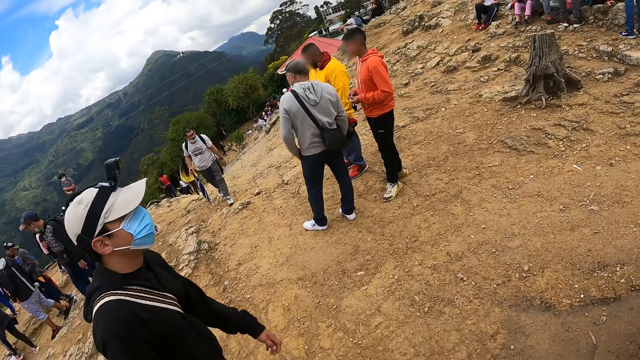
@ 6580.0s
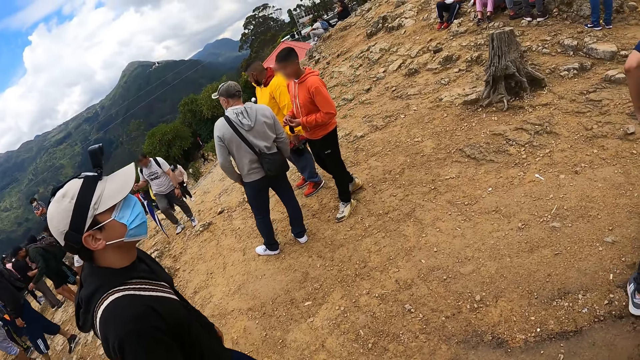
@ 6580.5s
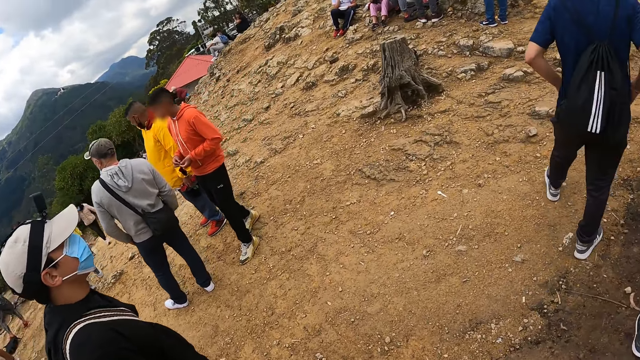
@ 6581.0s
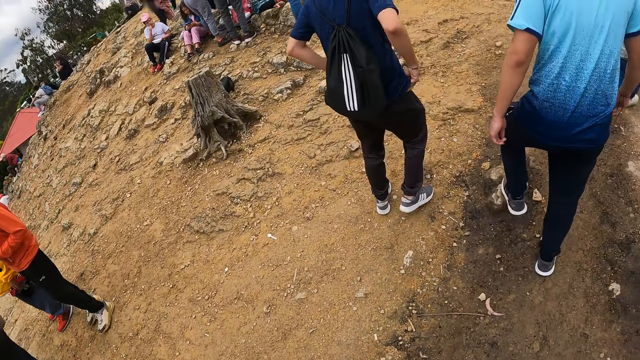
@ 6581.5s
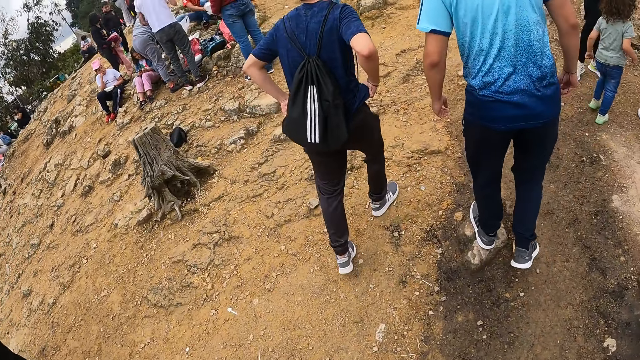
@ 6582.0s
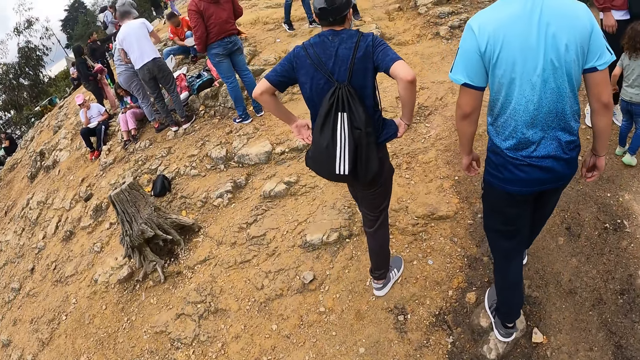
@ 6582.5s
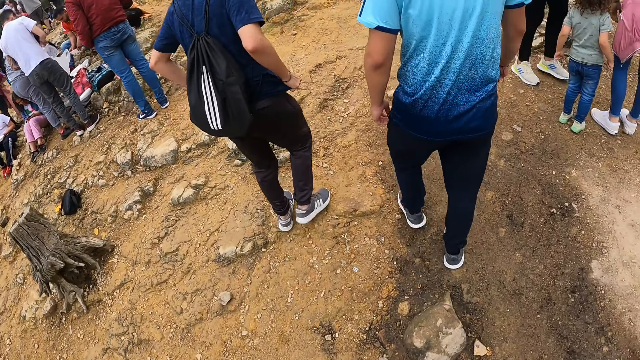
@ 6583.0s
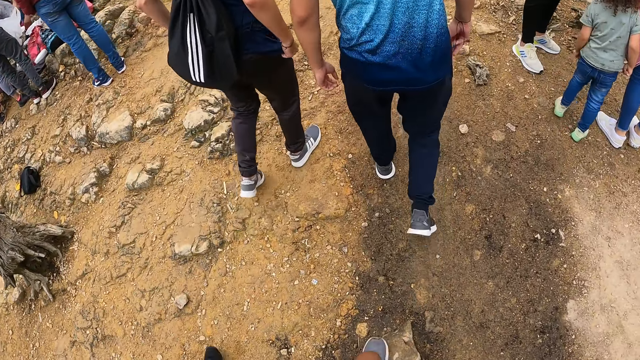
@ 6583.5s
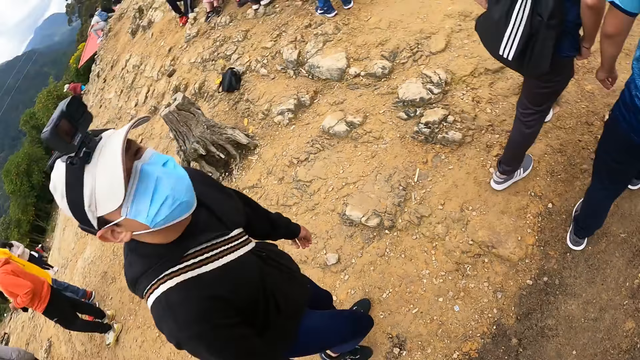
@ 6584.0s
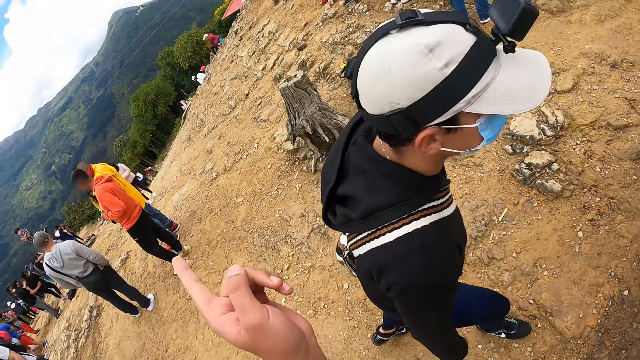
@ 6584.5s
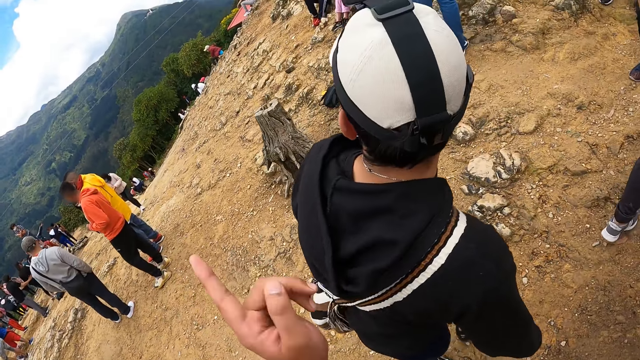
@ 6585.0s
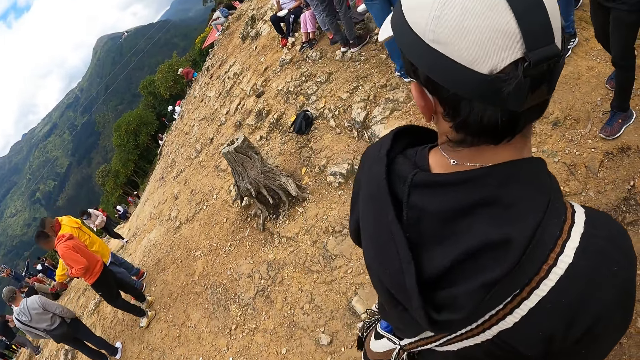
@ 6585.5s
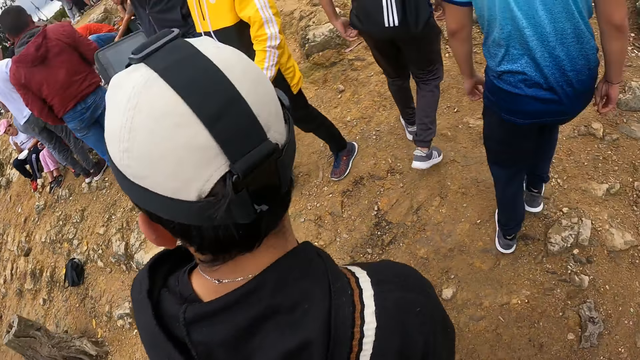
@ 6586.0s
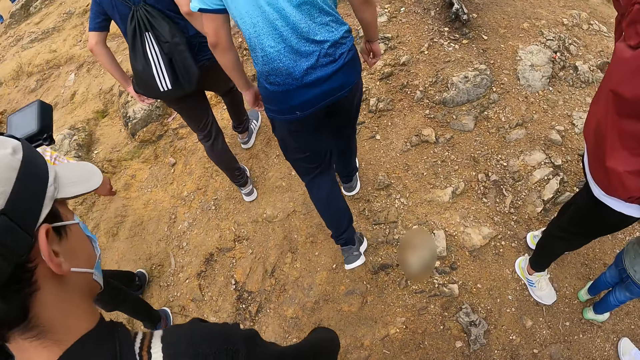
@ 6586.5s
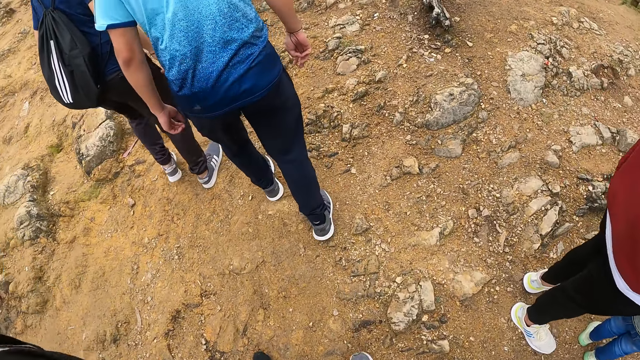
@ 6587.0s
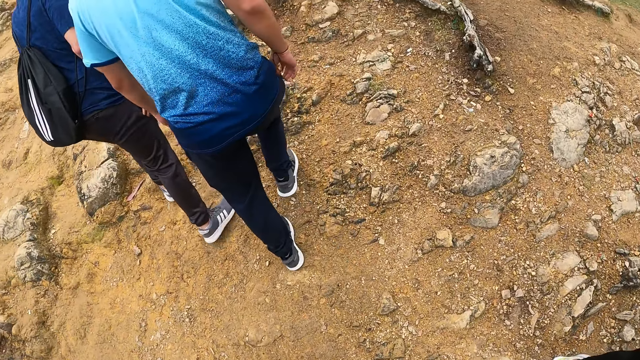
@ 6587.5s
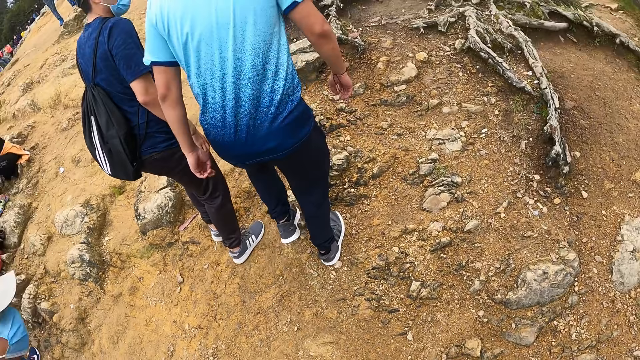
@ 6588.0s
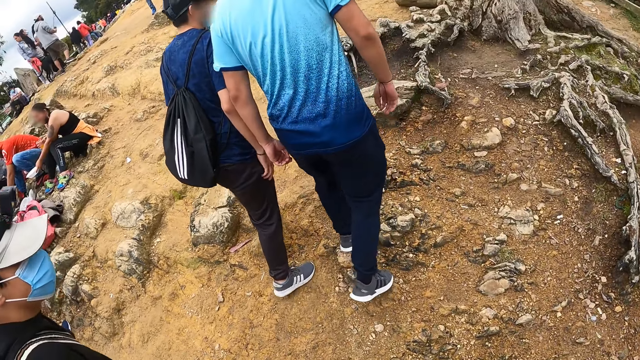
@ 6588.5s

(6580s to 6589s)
The camera wearer walks on the field. He points his left hand at a group of people. He walks on the field.

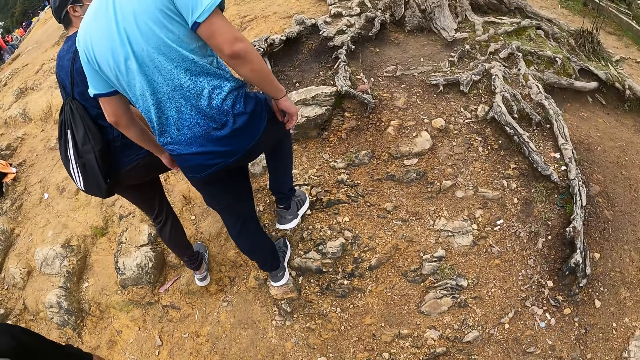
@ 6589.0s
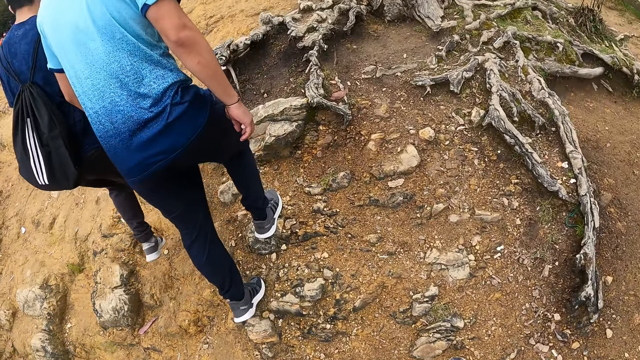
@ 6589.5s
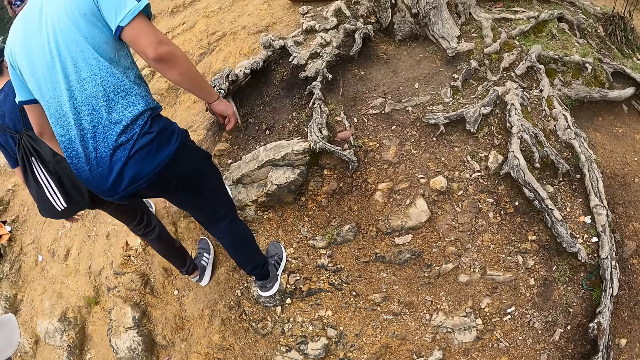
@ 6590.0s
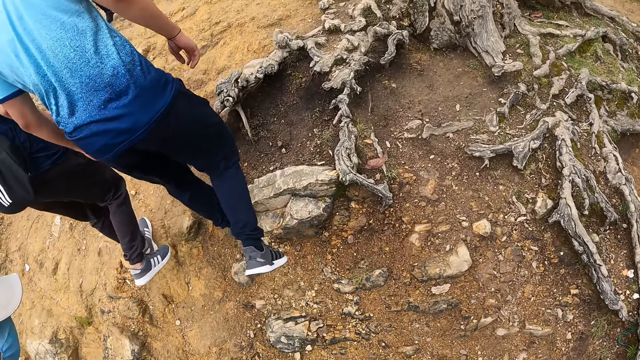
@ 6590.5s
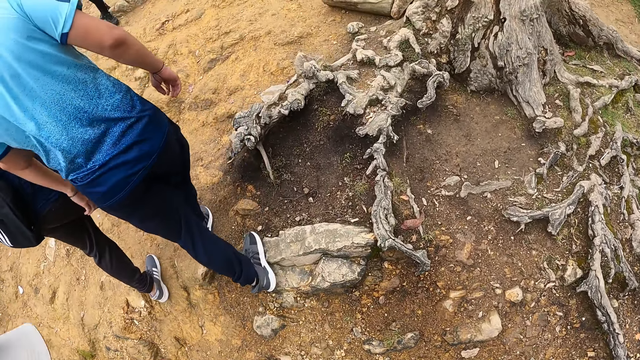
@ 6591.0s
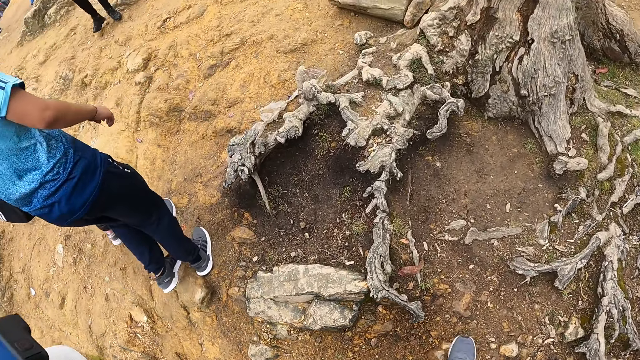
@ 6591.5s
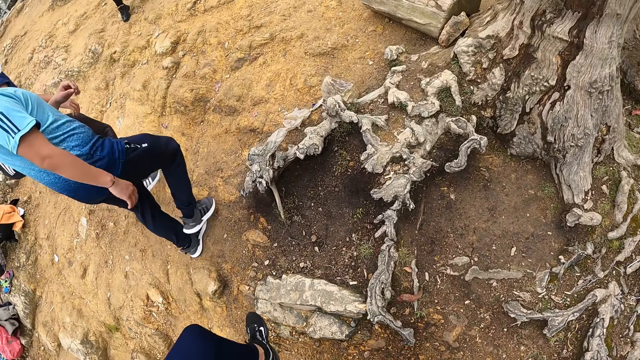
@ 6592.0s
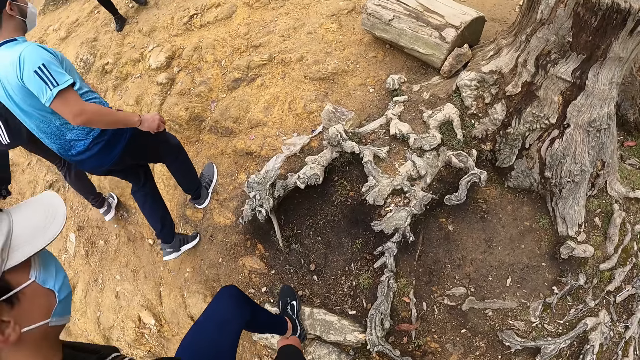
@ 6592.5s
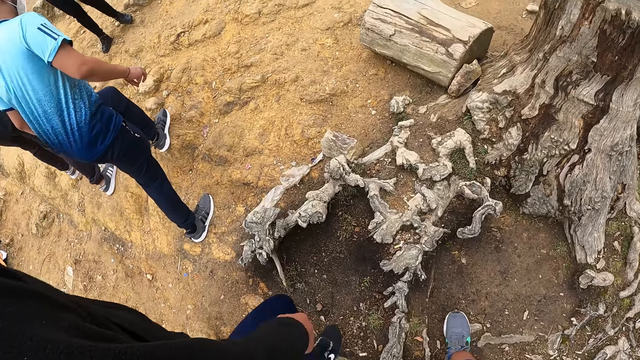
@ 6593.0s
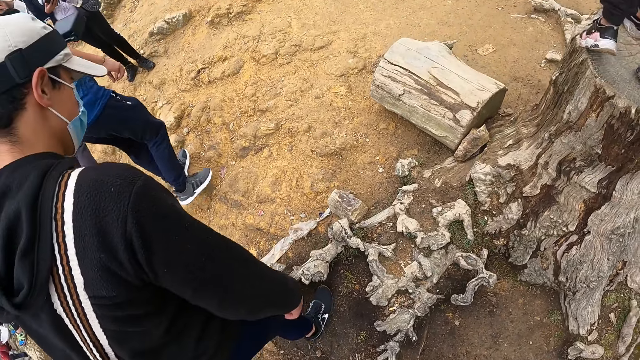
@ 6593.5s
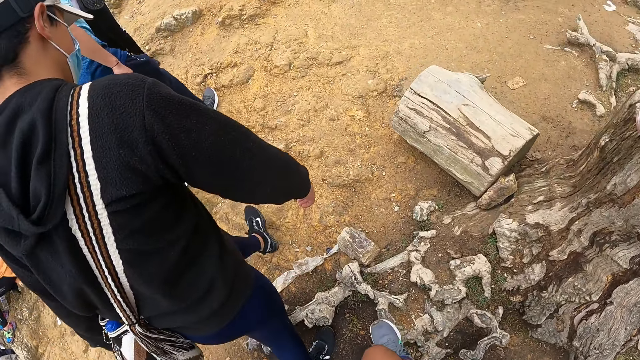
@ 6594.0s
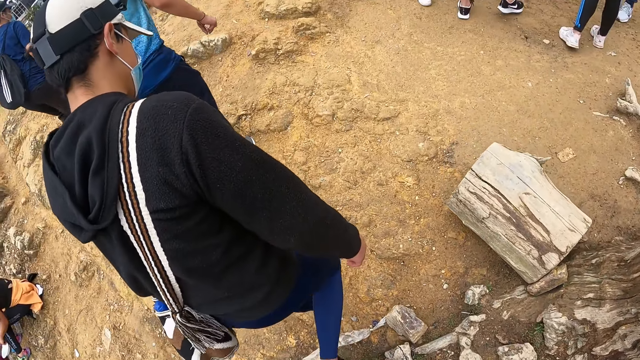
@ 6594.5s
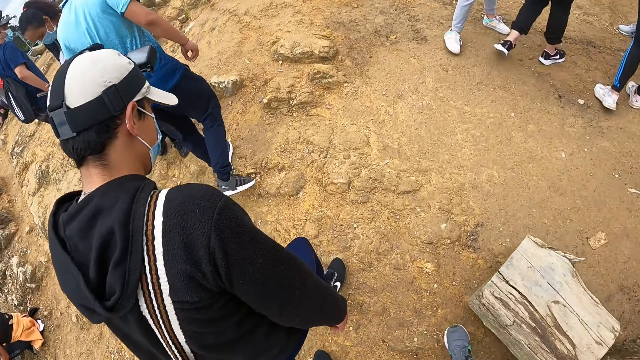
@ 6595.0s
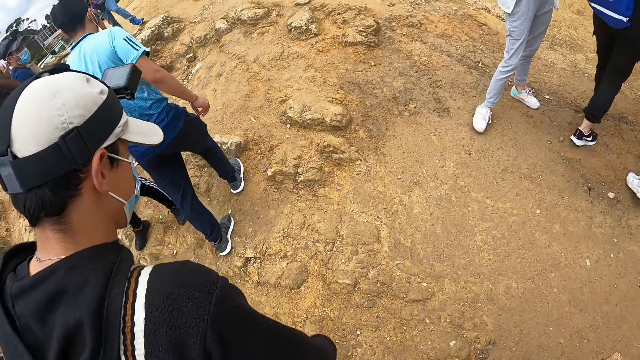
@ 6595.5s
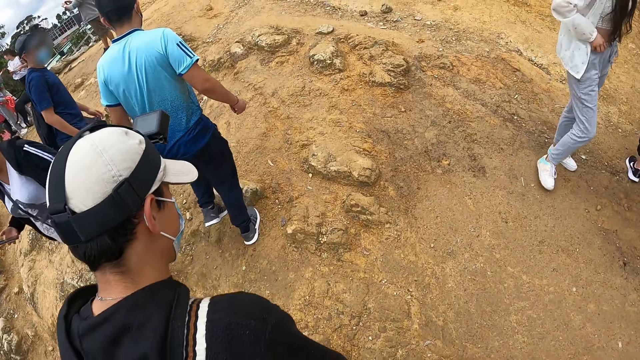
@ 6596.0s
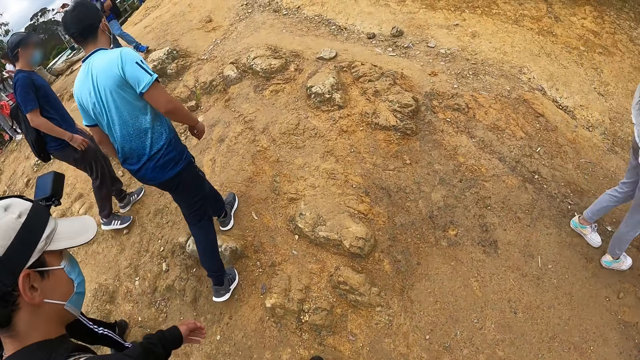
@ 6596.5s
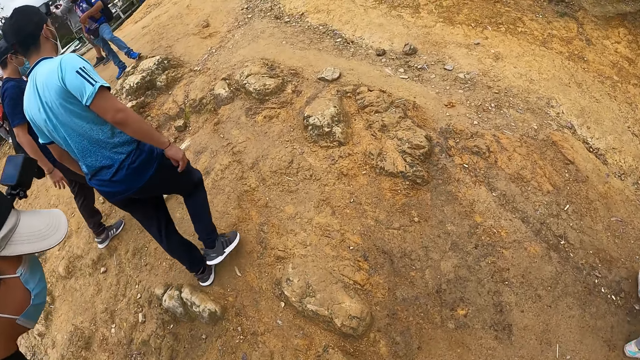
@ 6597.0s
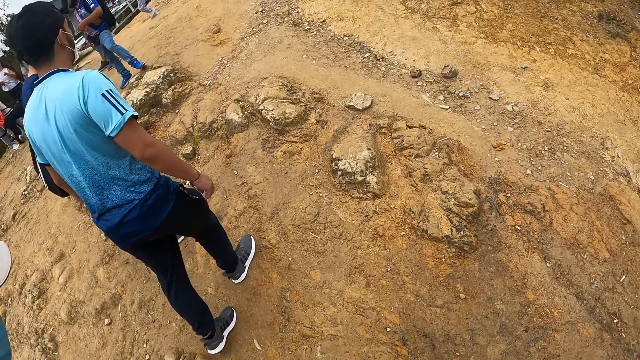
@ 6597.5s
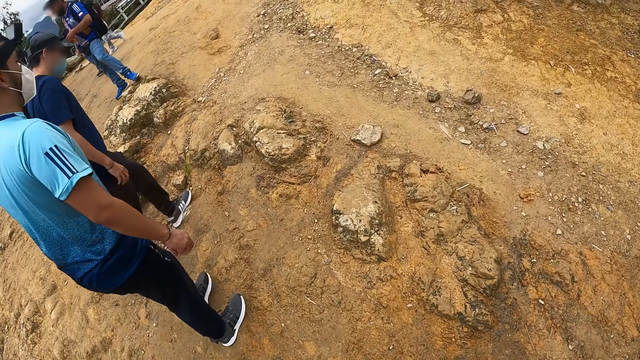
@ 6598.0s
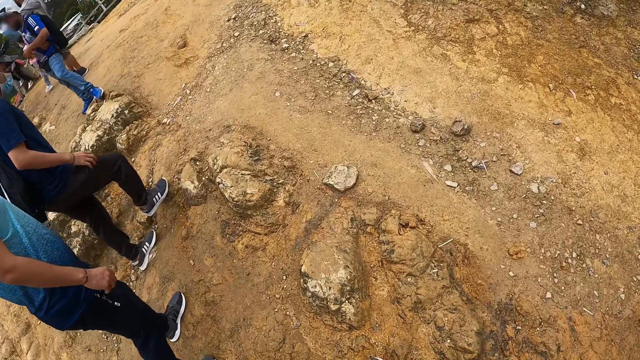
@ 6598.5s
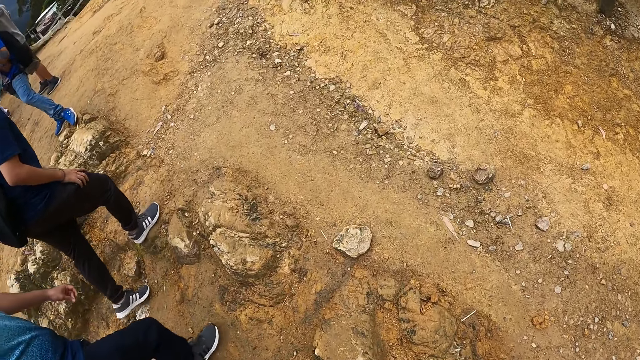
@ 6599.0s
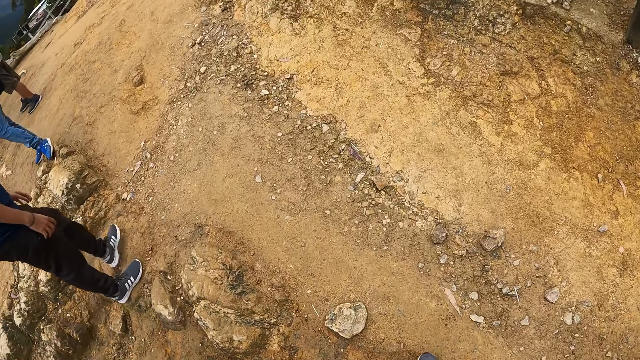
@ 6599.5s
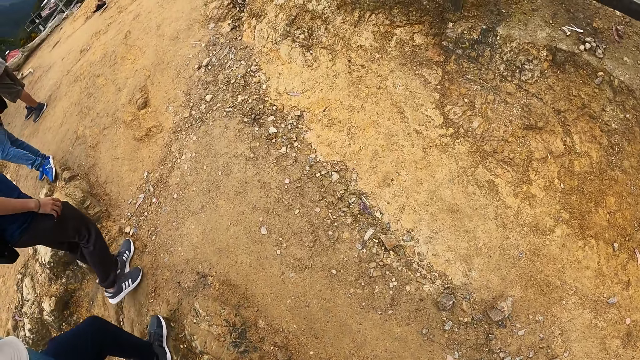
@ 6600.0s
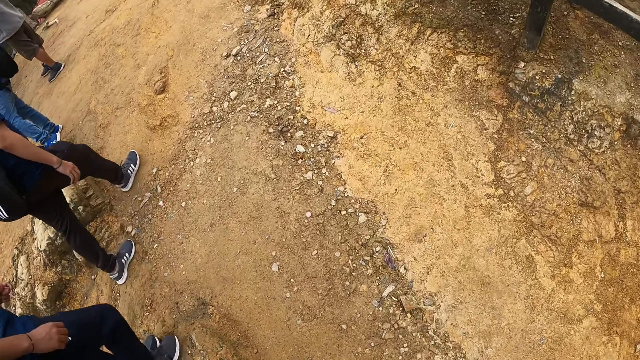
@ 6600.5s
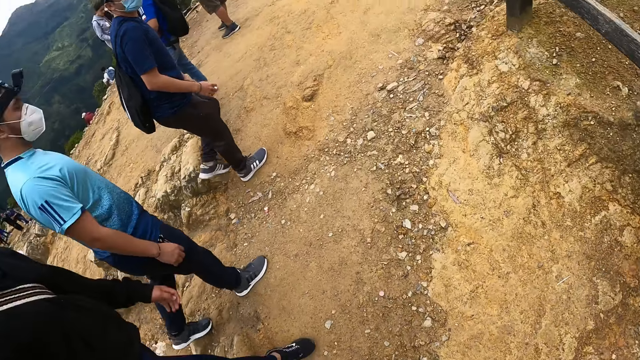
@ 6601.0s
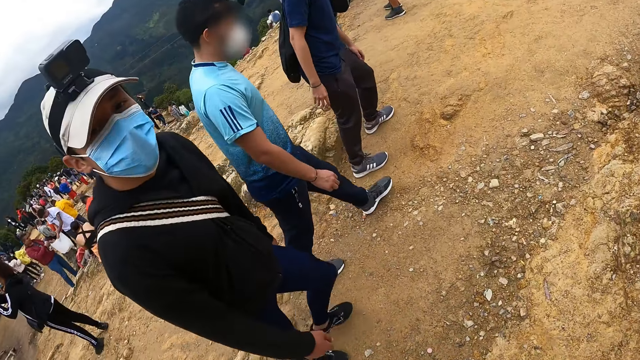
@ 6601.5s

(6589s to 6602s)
The man steps on a root of a tree with both legs. Another man steps on the root of the tree with both legs. The camera wearer steps on the root of the tree with both legs.
